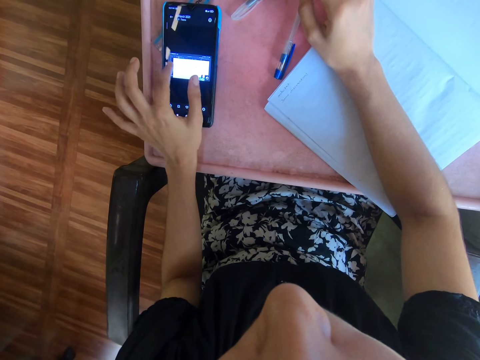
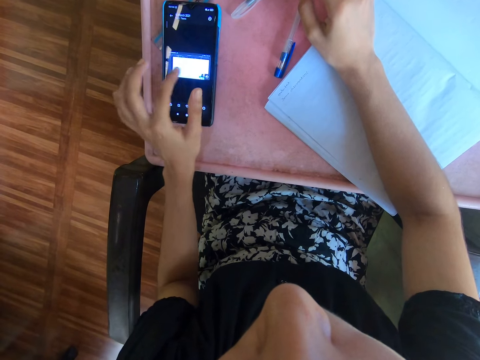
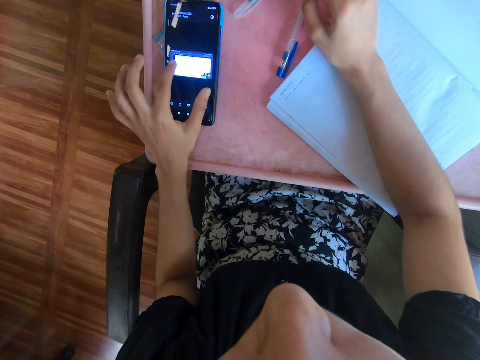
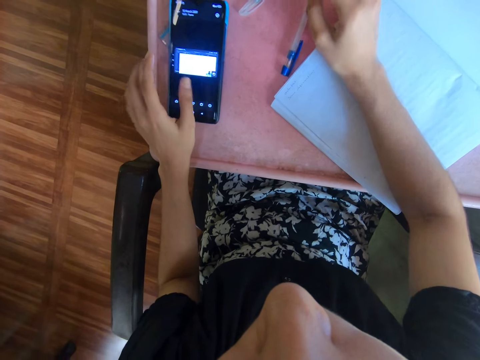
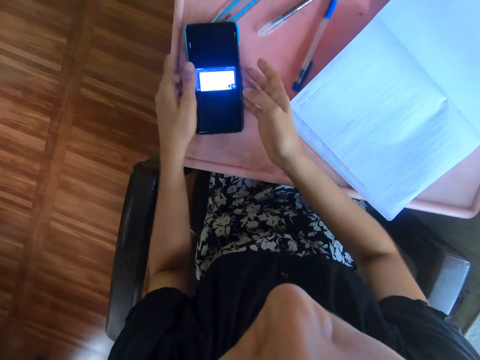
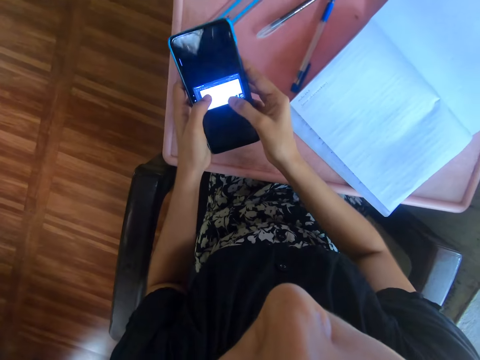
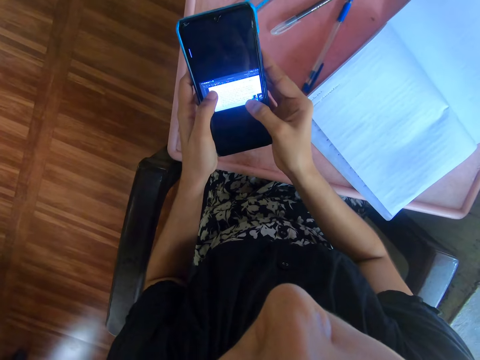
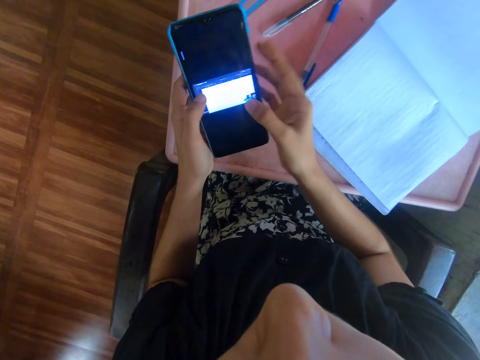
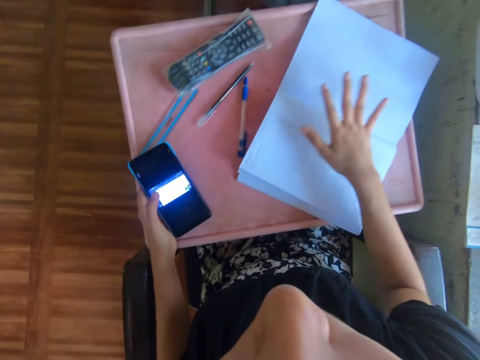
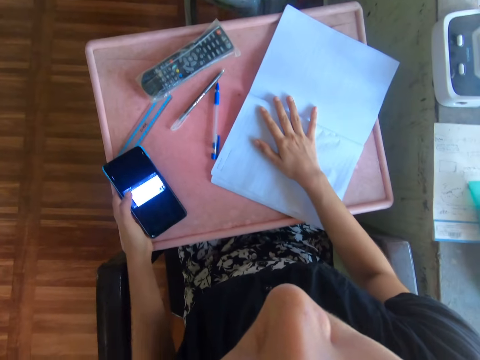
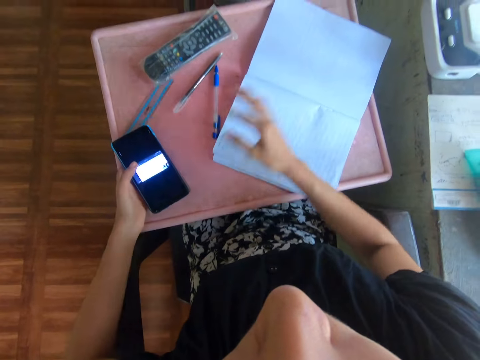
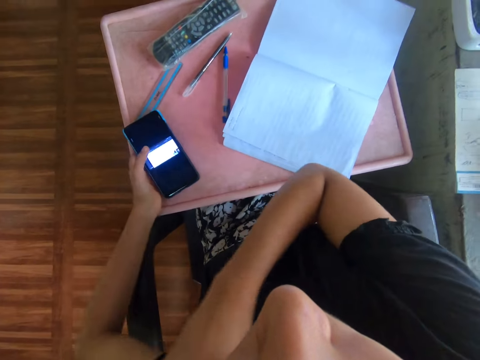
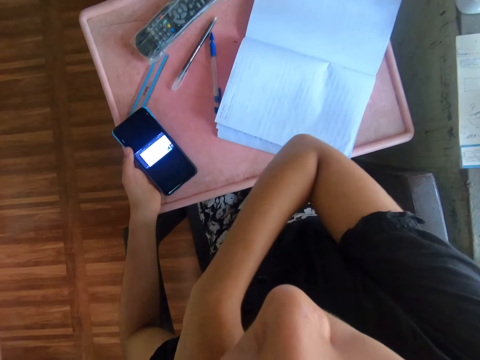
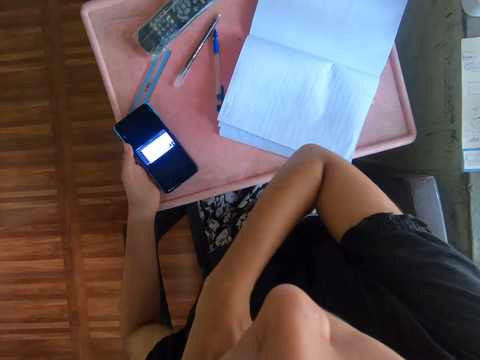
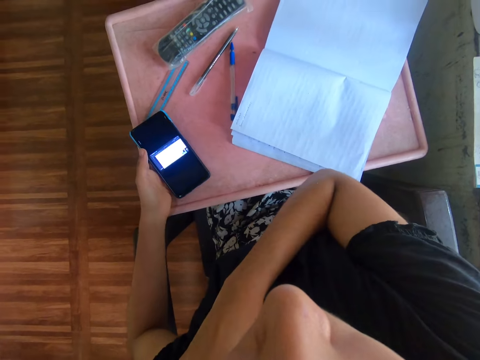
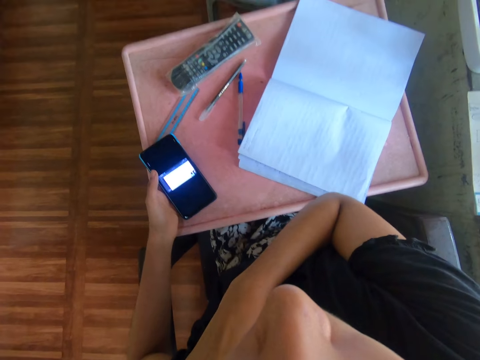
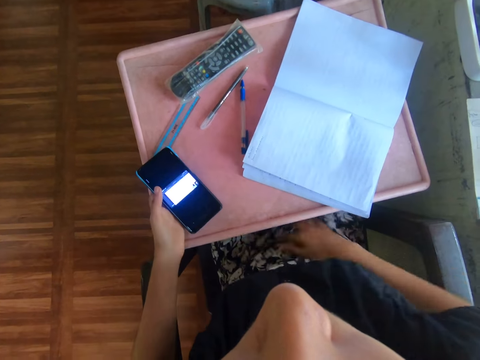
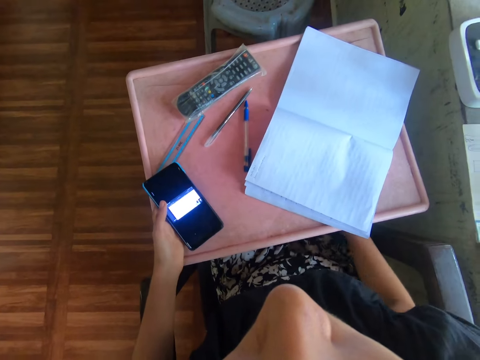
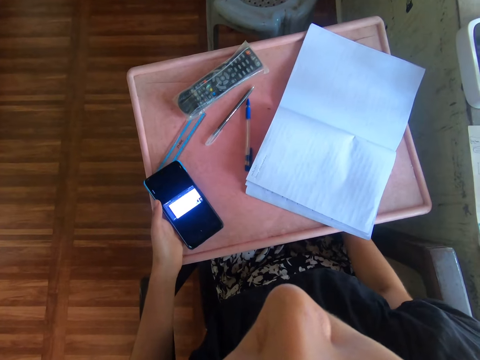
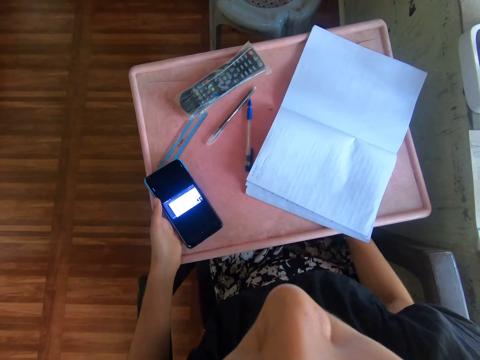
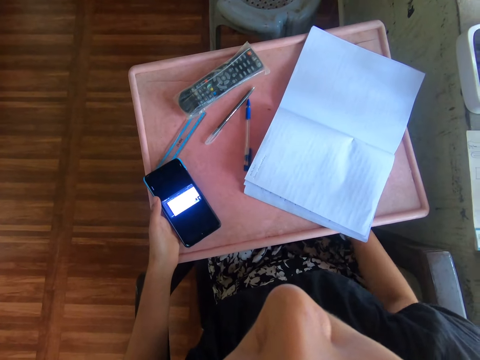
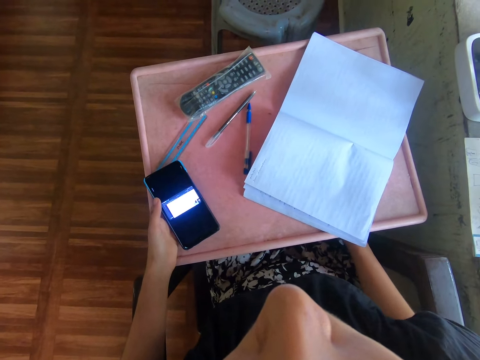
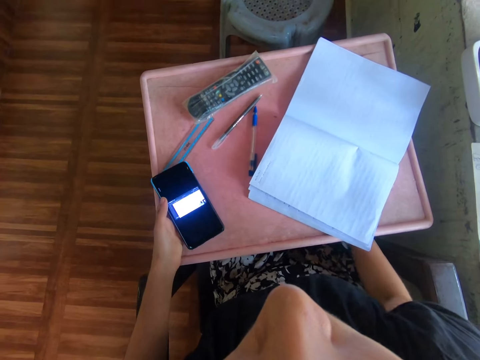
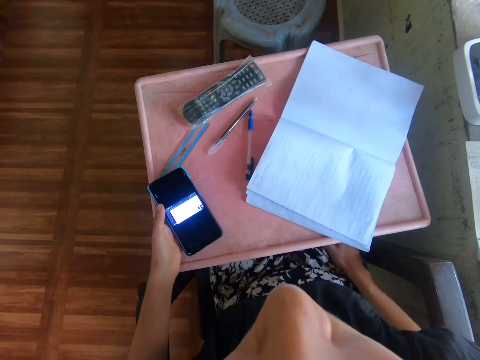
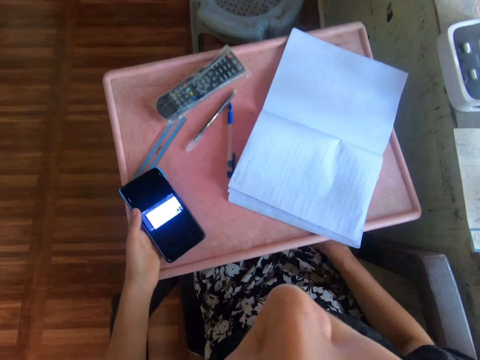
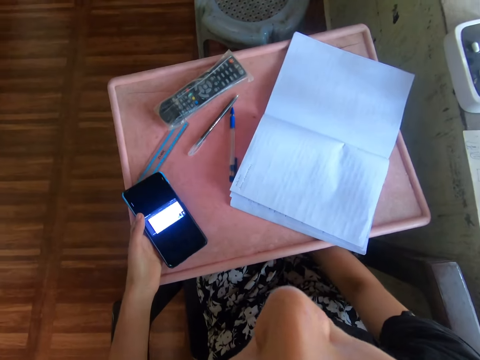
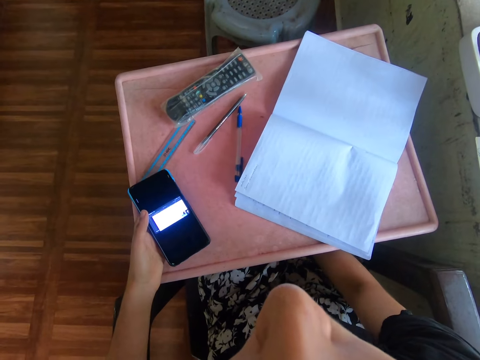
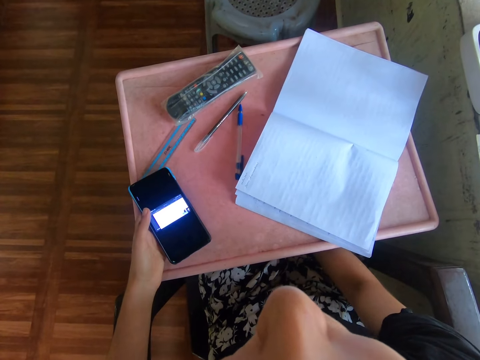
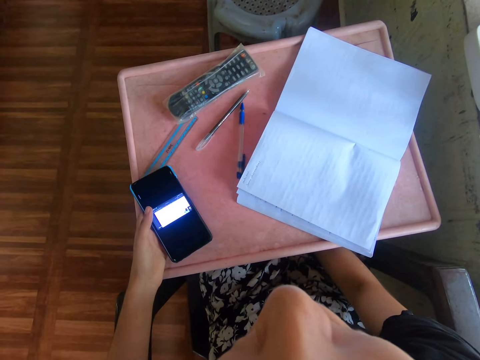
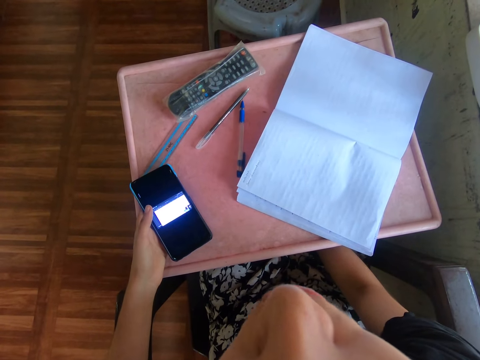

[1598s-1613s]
The camera wearer picks the cellphone on top of the table. She scrolls on the phone. She holds on the book. She puts her hand on the book. She scratches herself. She stares at the cellphone.

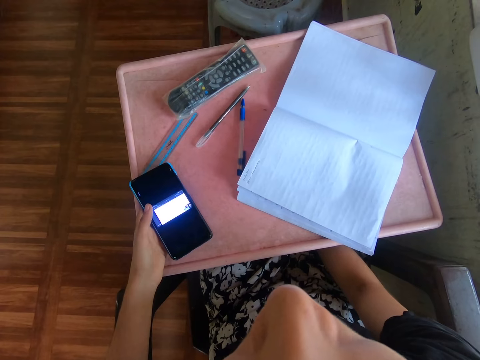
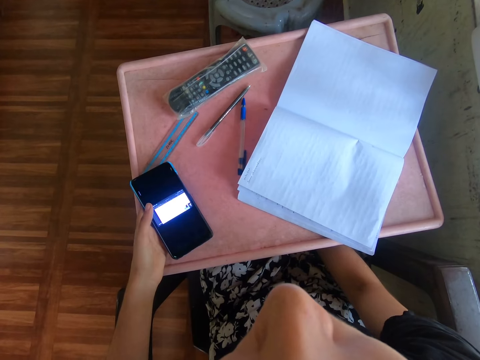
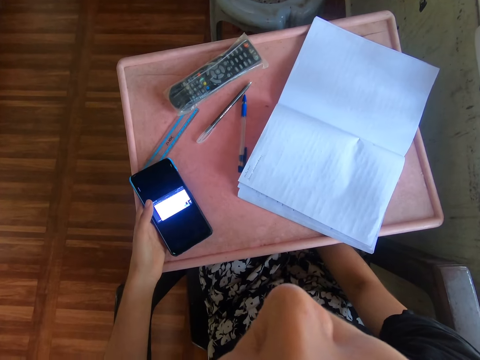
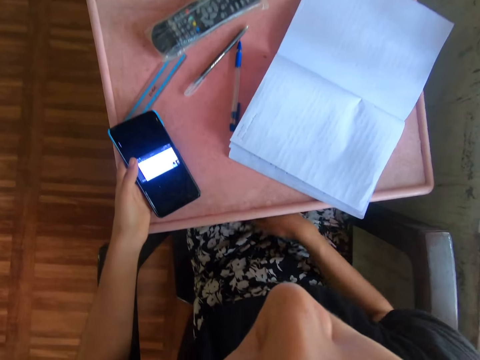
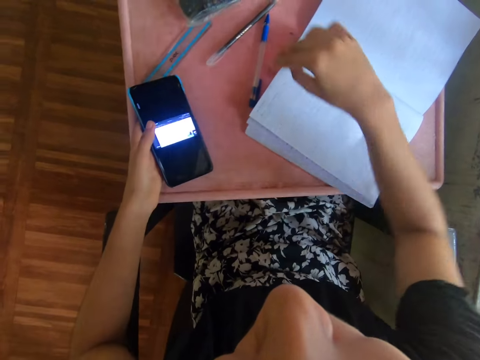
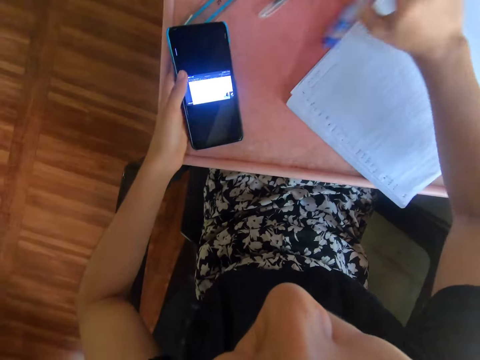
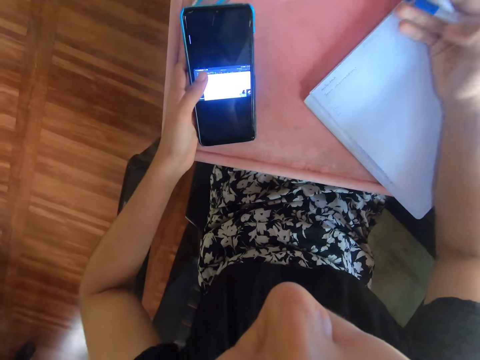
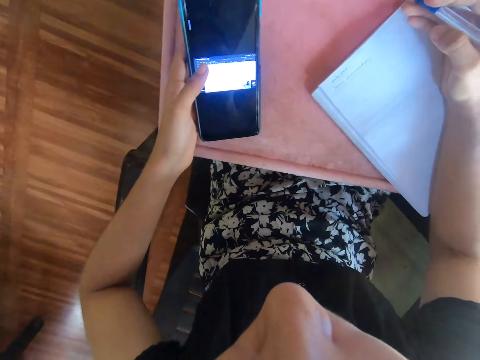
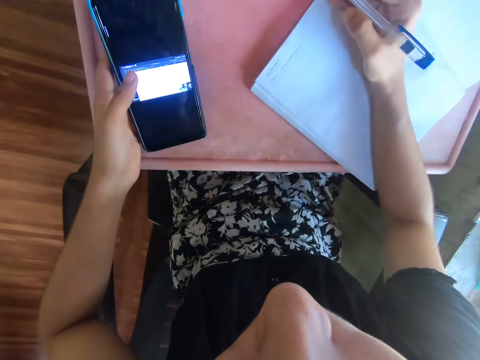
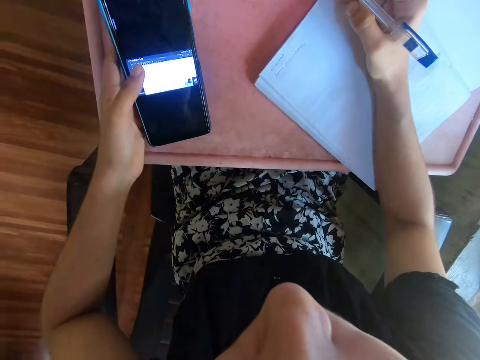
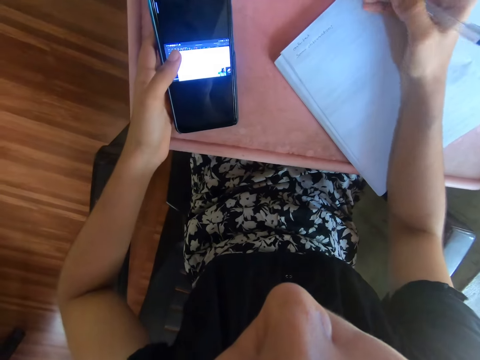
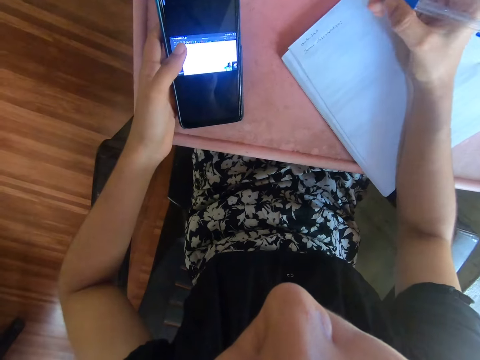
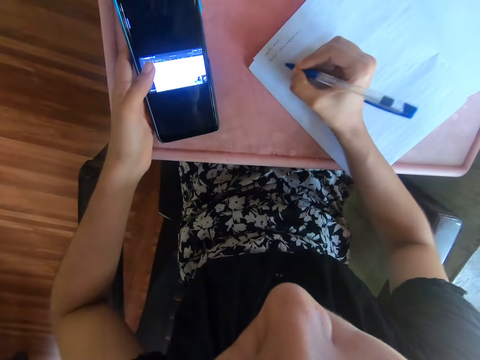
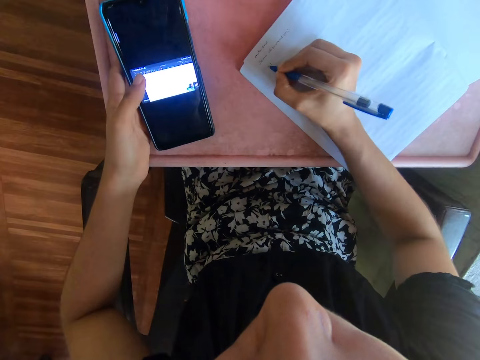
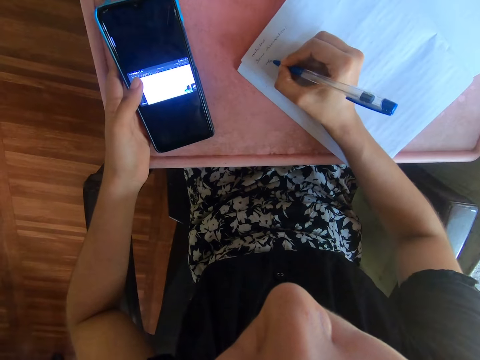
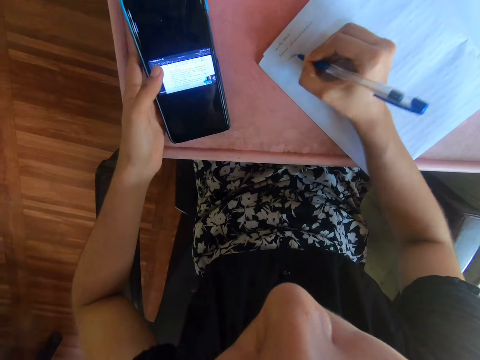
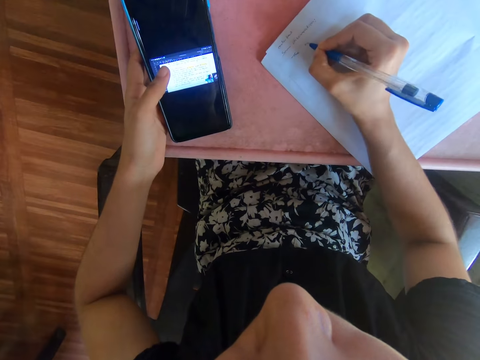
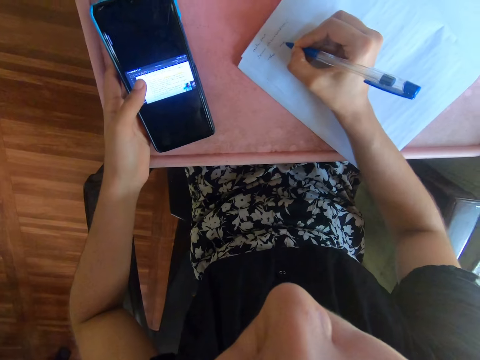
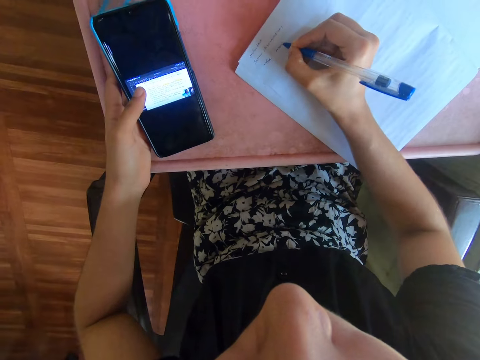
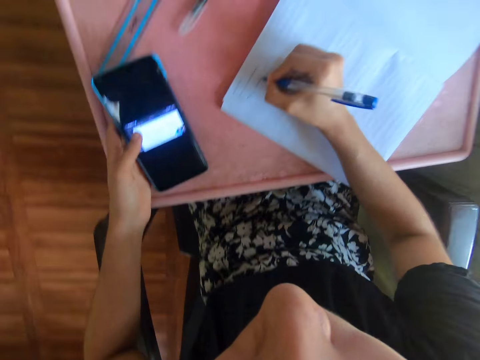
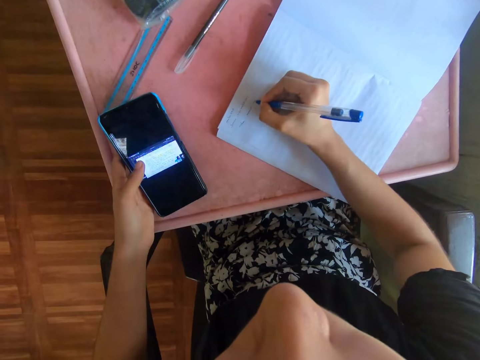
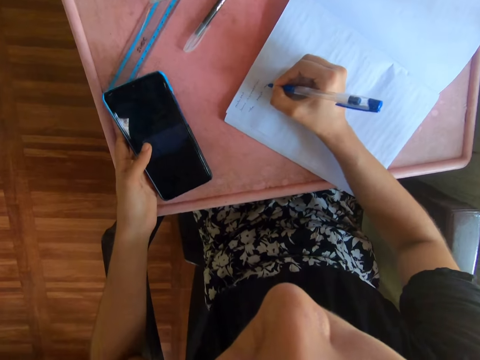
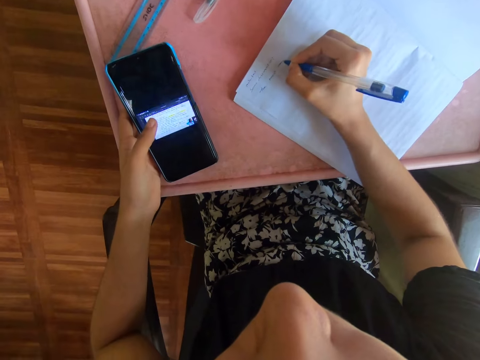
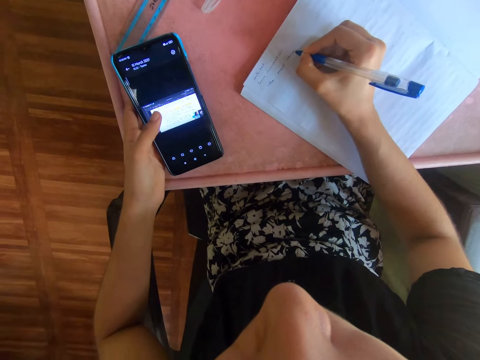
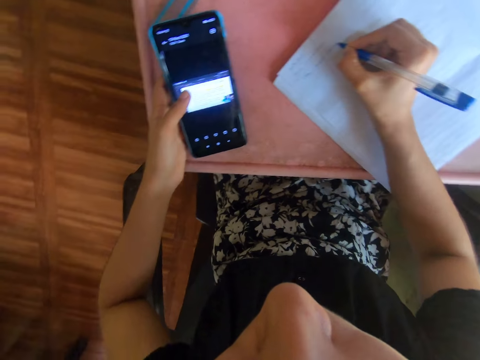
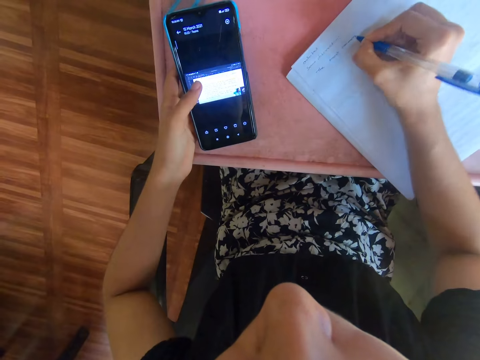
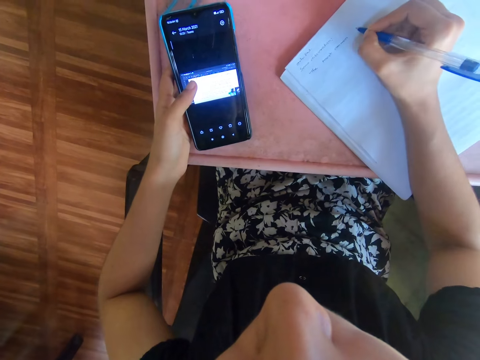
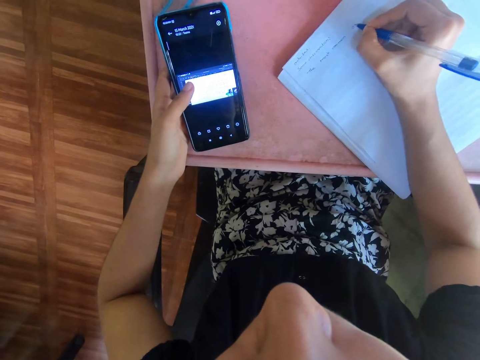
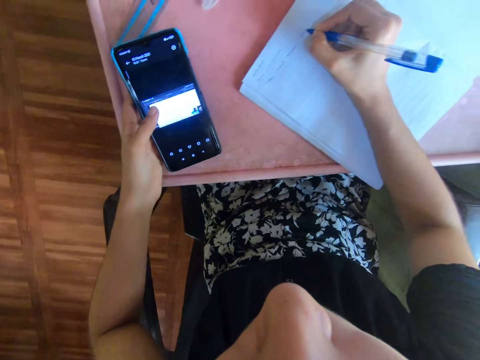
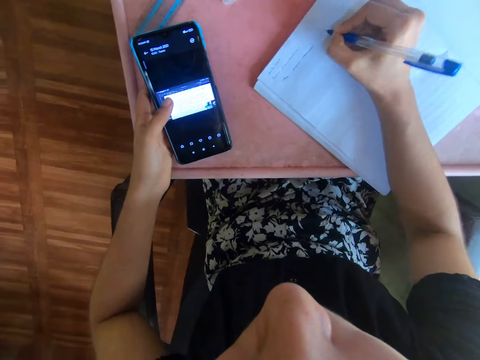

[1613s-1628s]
The camera wearer picks the pen on top of the table. They stare at the cellphone. They write on the book on top of the table with the pen. They look at the phone. They write on the book.
